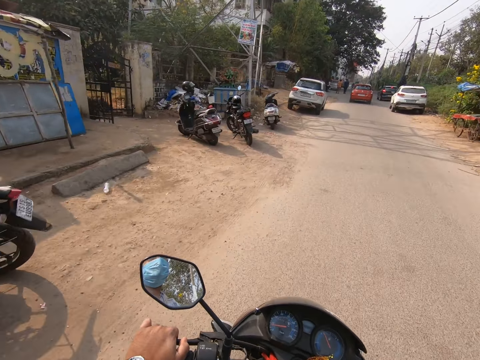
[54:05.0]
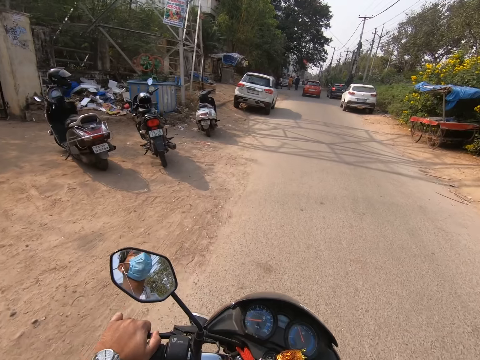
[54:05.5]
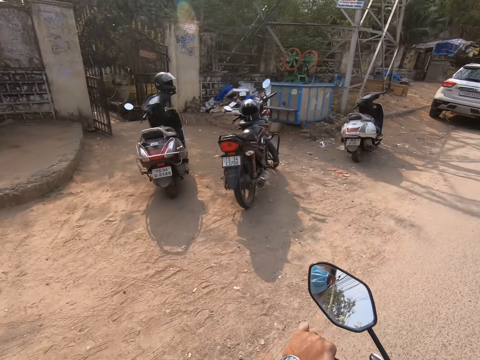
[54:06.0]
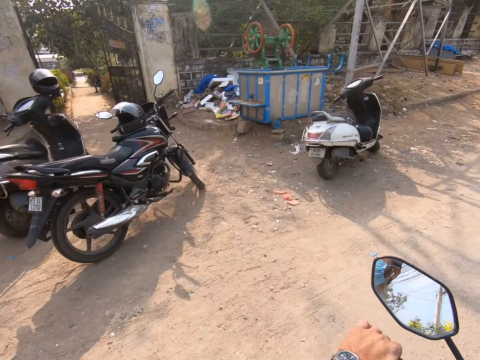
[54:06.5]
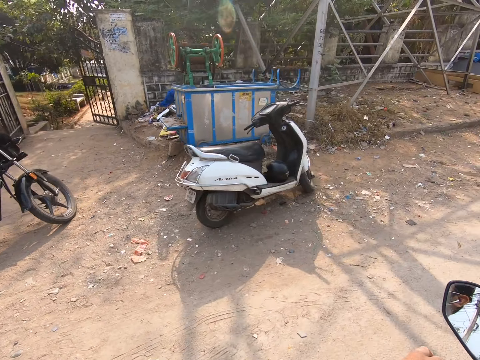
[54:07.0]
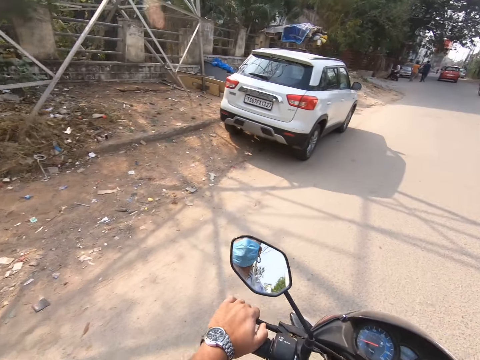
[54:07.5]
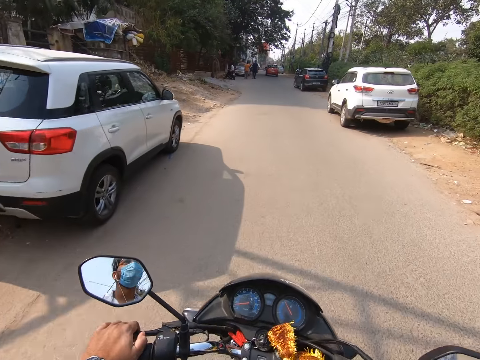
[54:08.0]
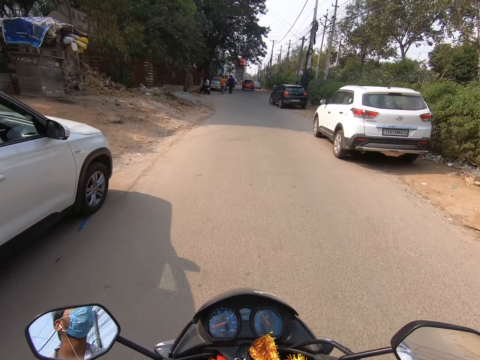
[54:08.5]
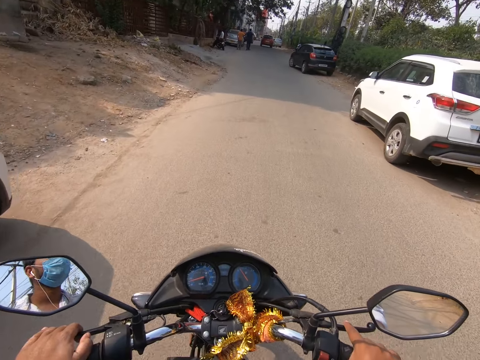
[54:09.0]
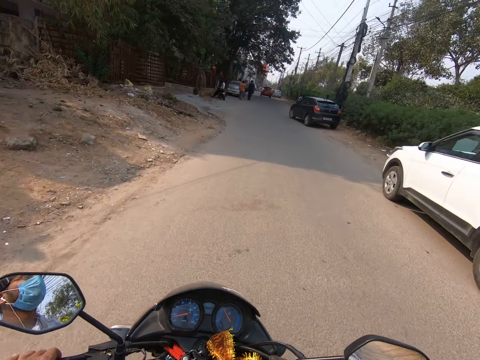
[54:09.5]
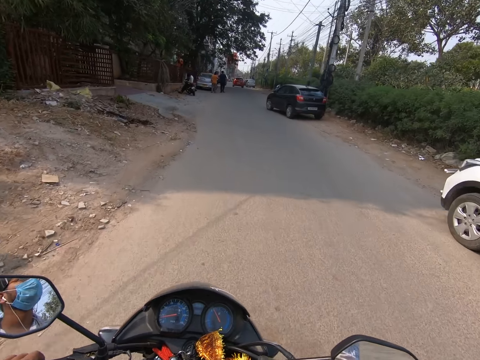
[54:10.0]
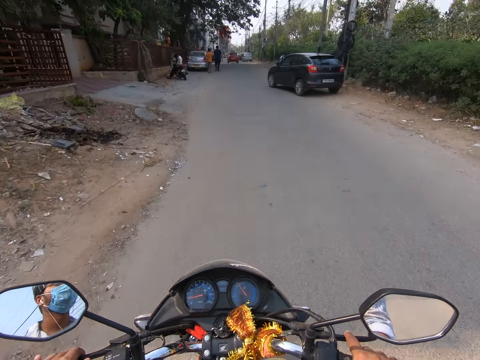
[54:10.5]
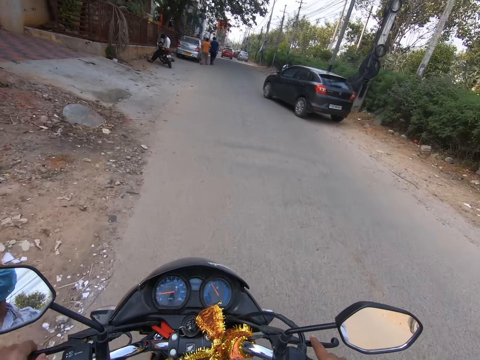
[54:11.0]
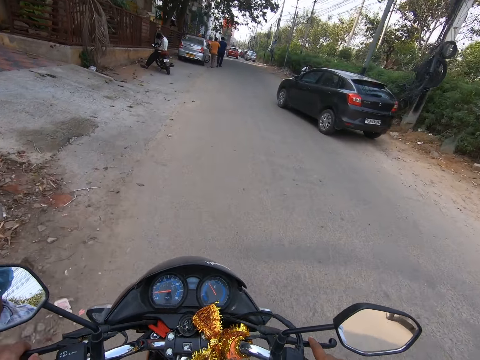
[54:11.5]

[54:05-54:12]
The camera wearer looks around.

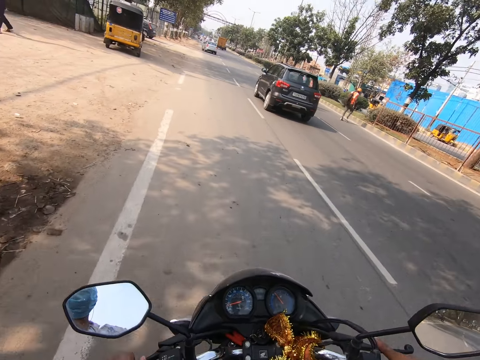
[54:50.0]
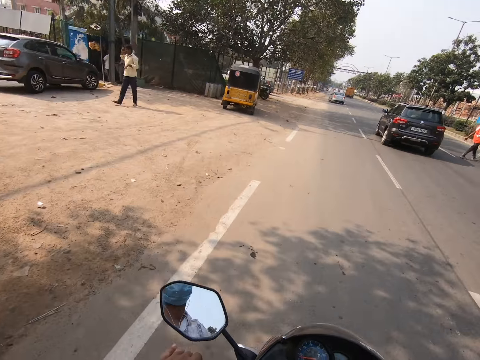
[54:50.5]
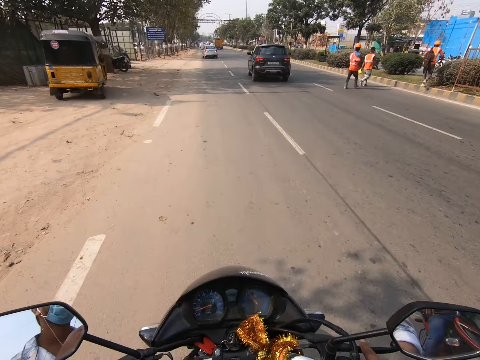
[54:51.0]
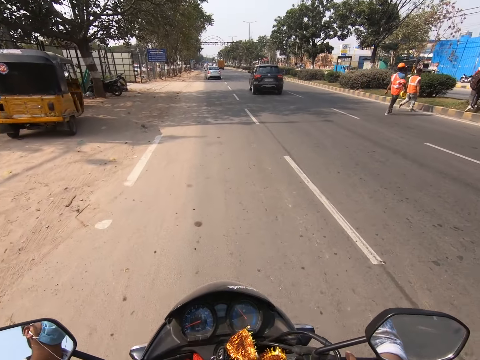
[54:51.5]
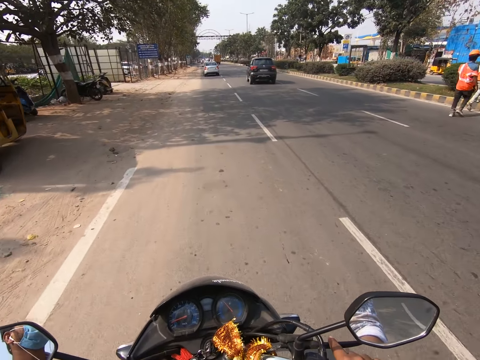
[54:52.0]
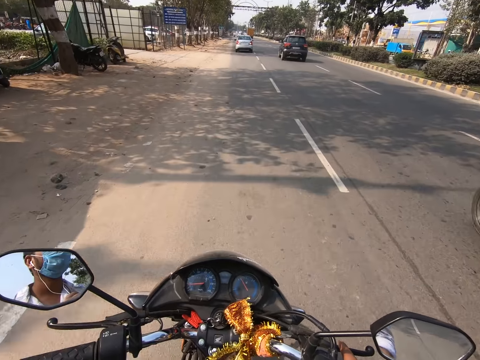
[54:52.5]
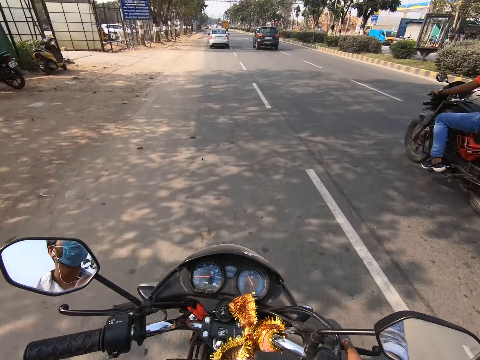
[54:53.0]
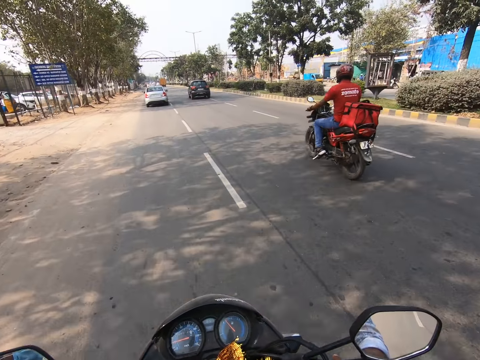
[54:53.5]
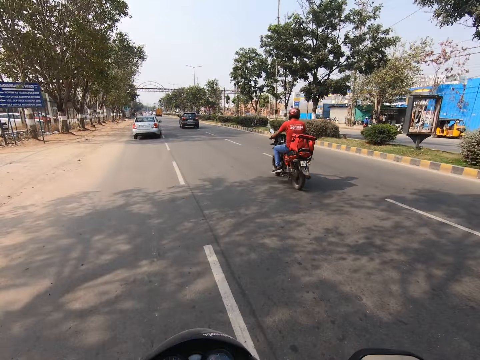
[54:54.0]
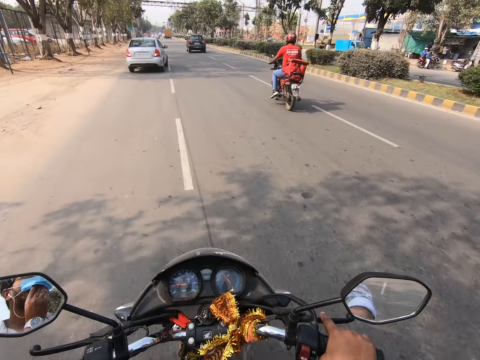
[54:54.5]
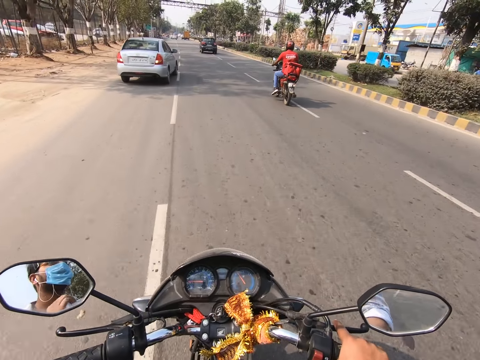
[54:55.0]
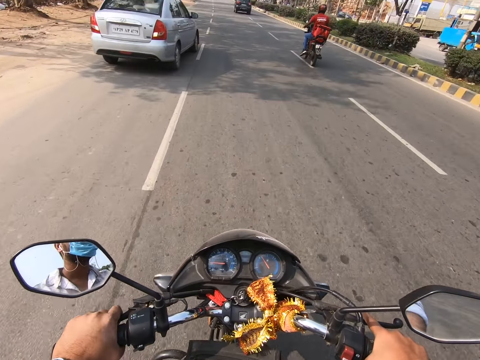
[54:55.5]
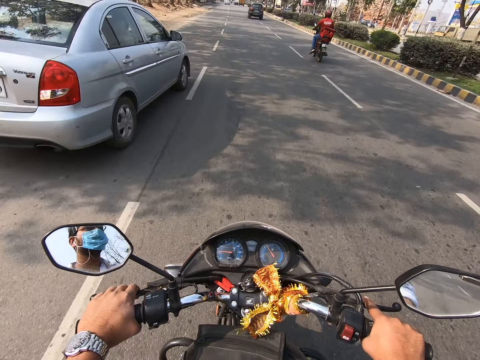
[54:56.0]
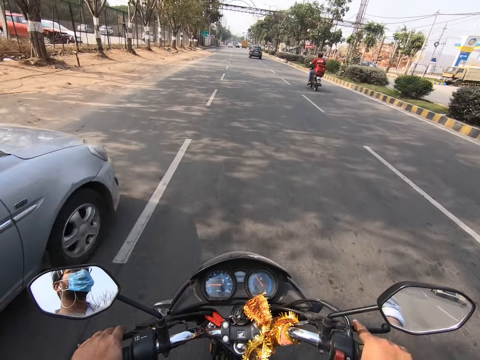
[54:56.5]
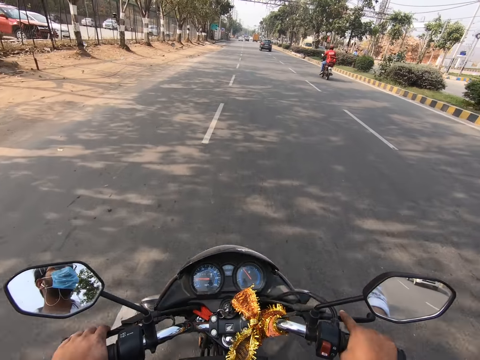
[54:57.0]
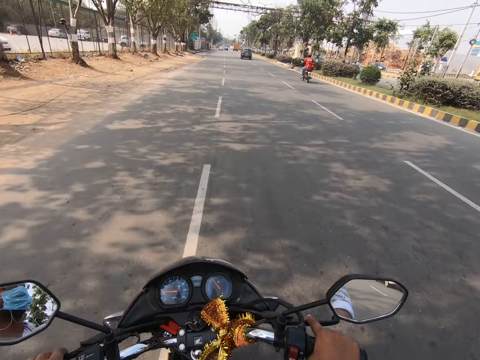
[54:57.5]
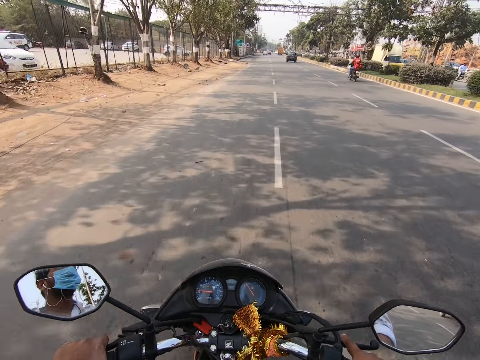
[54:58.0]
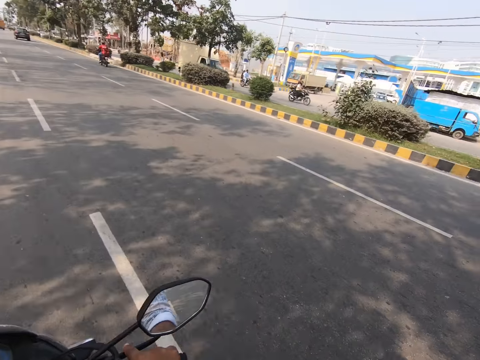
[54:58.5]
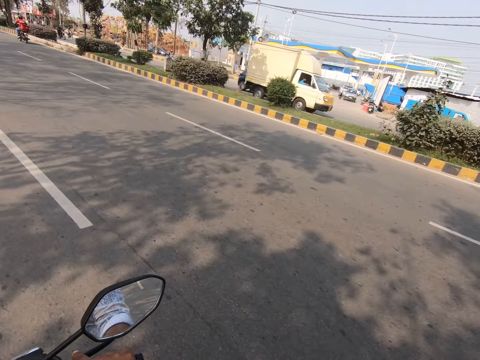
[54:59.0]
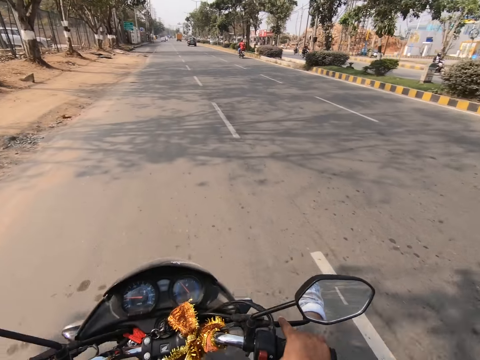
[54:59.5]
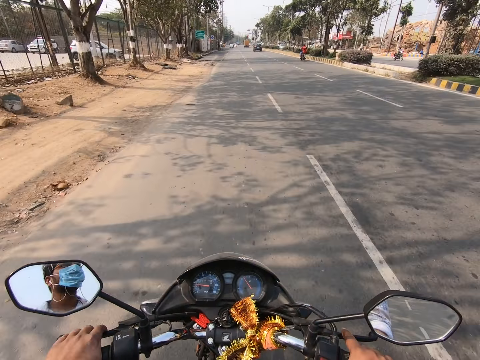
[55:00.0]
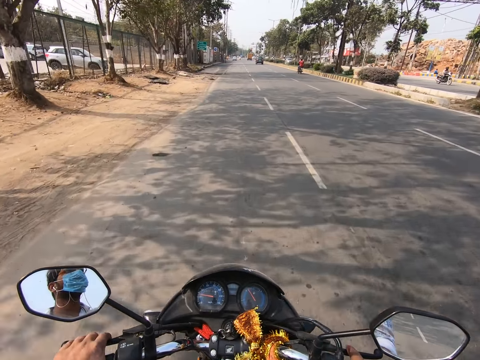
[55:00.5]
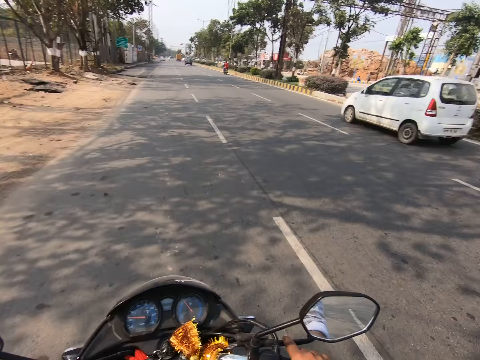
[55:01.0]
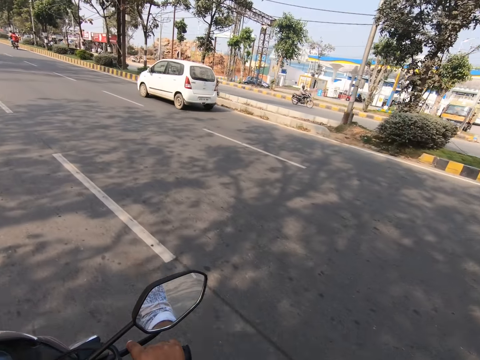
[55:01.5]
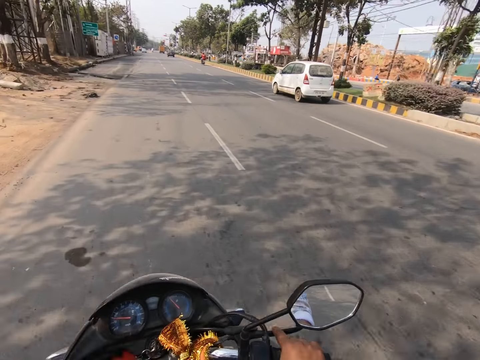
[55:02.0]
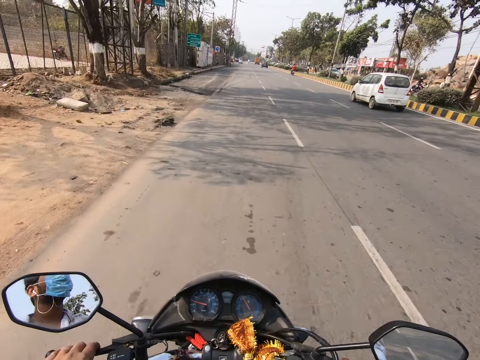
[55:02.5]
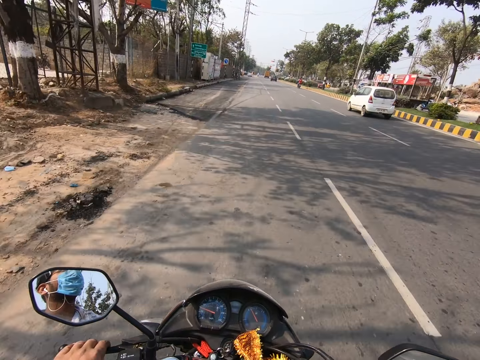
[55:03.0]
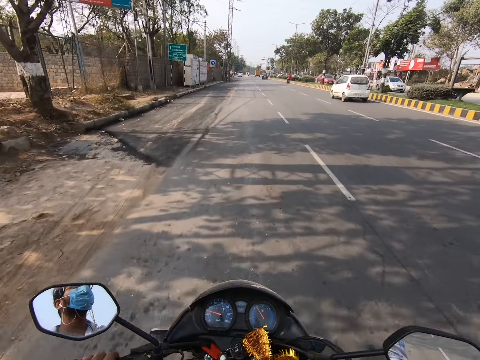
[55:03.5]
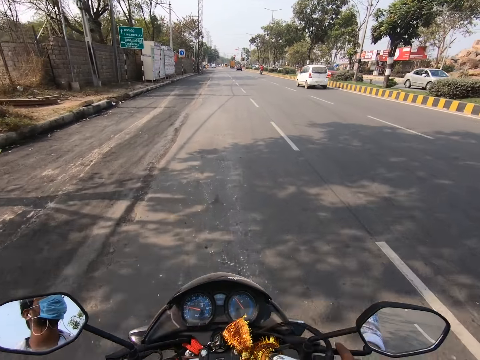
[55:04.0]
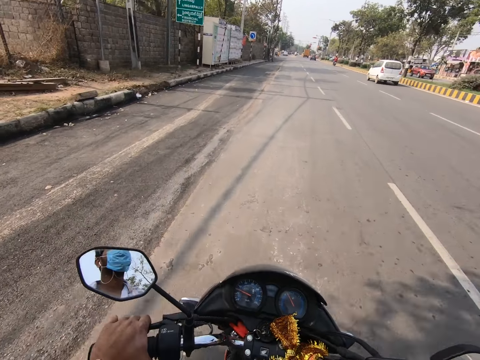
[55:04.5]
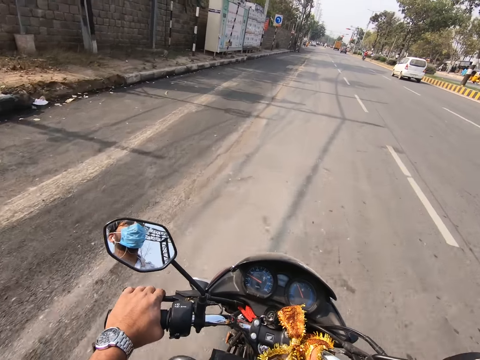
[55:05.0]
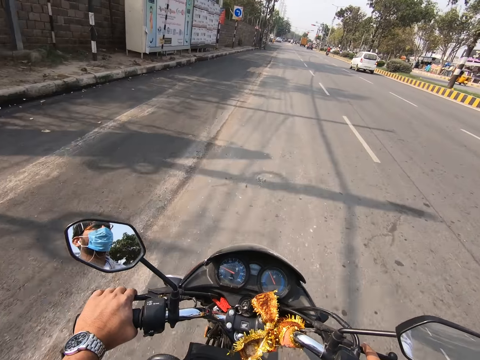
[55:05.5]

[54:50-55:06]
A motorcycle rides past the camera wearer. The camera wearer rides past a silver car. They talk. A white car moves past the camera wearer.

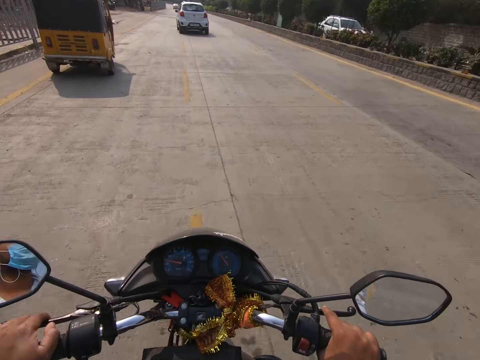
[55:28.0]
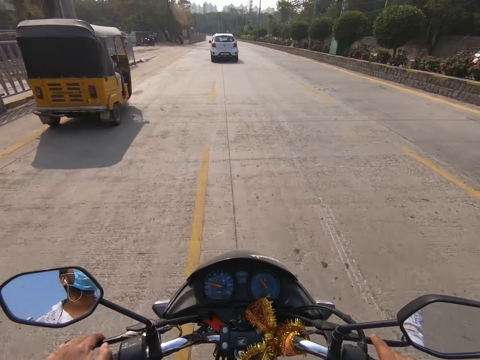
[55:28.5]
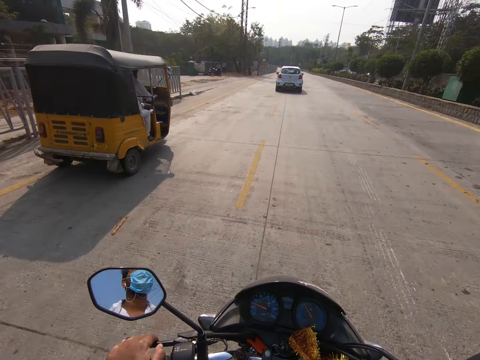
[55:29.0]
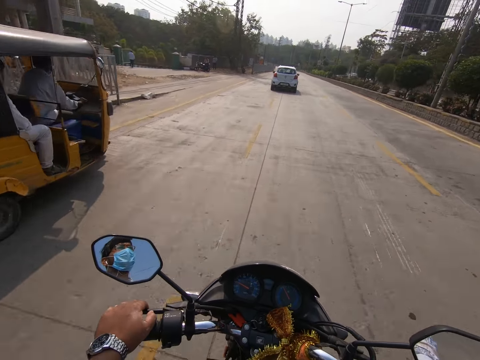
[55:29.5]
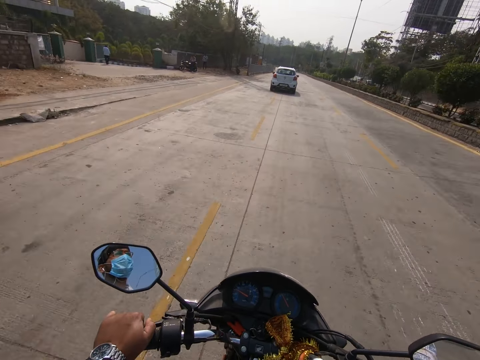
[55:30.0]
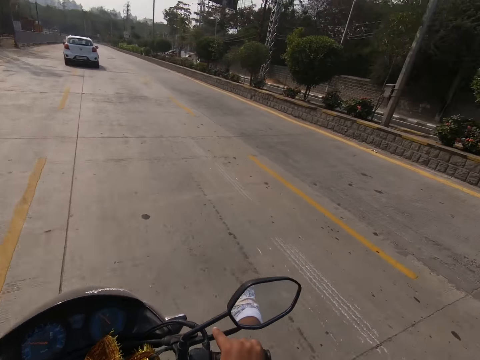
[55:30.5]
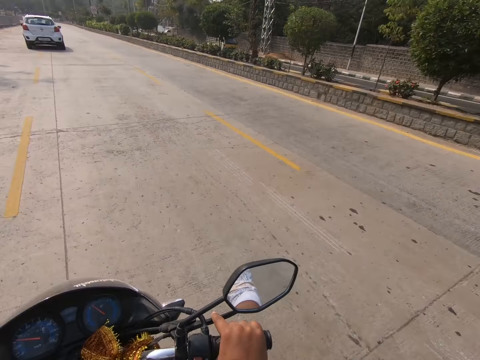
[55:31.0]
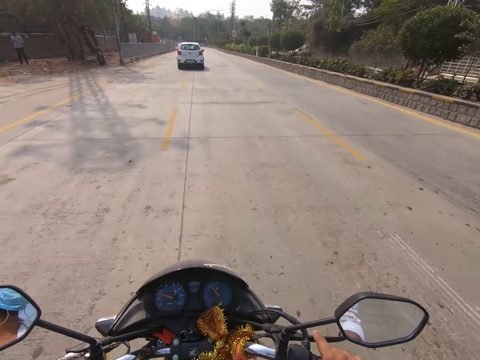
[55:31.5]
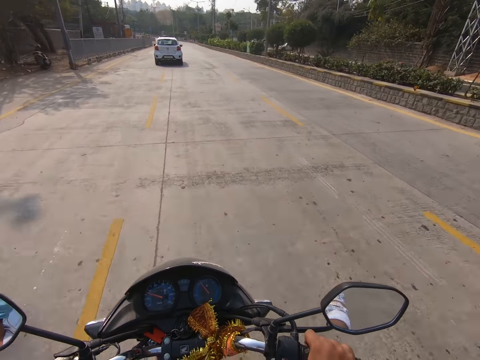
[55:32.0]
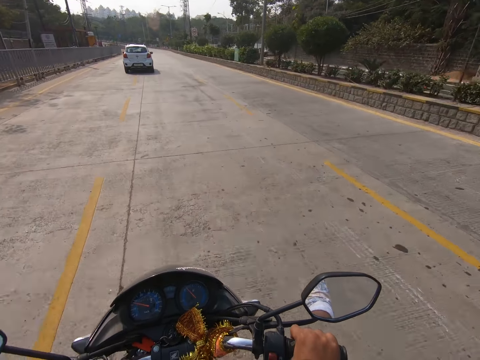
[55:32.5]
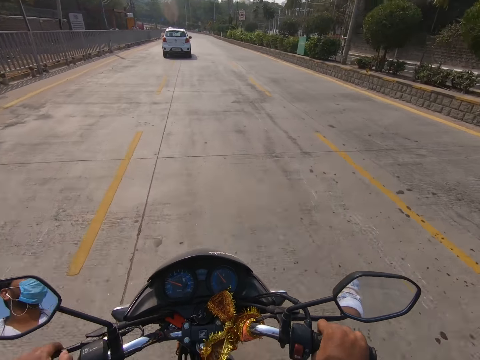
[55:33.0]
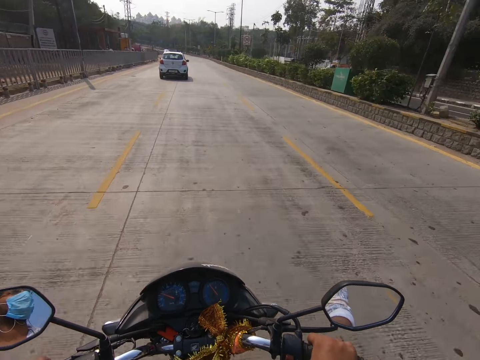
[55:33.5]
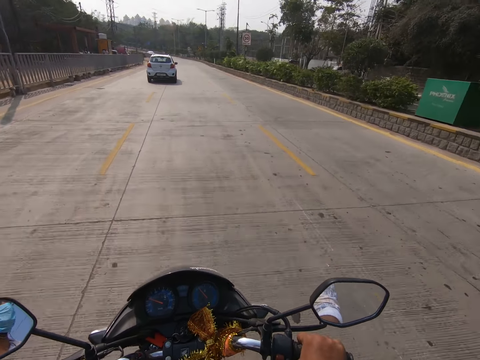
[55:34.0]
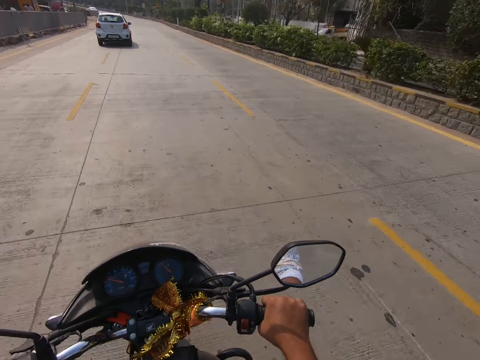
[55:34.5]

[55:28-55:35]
The camera wearer rides past a tricycle.
